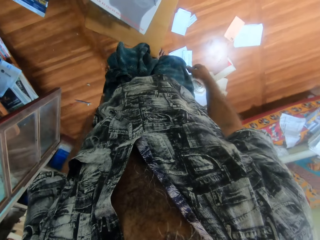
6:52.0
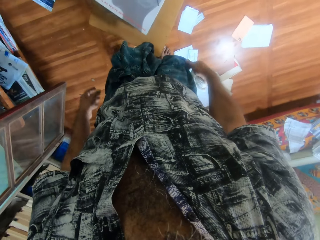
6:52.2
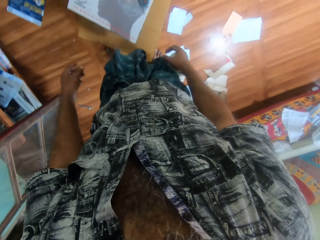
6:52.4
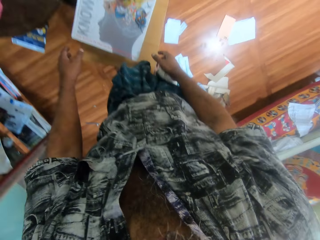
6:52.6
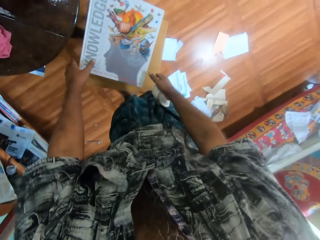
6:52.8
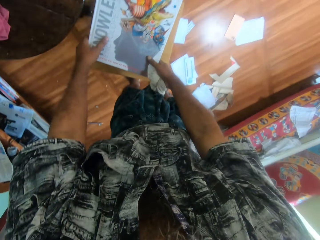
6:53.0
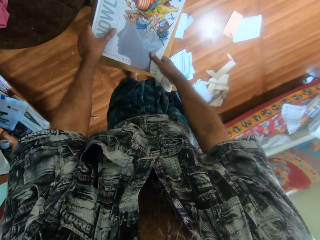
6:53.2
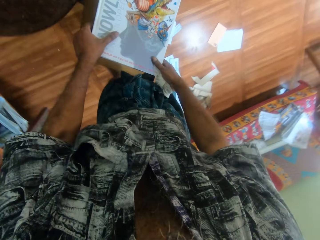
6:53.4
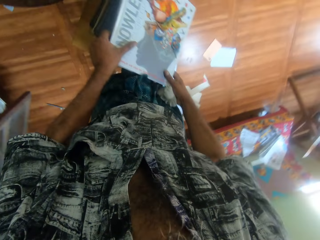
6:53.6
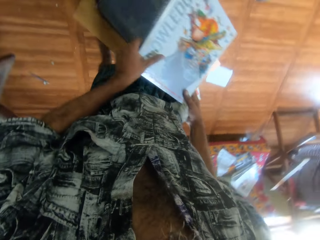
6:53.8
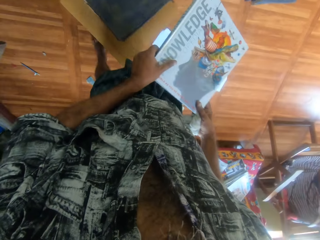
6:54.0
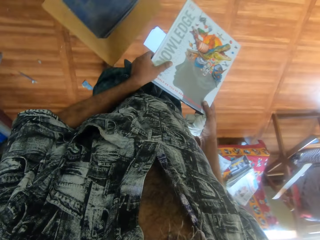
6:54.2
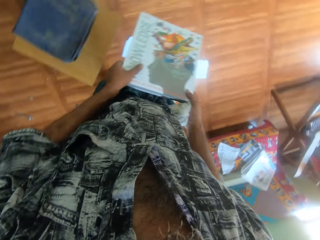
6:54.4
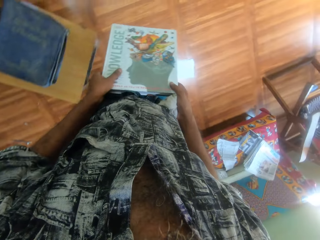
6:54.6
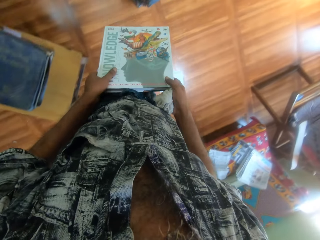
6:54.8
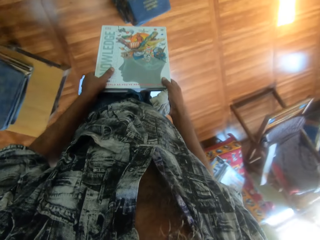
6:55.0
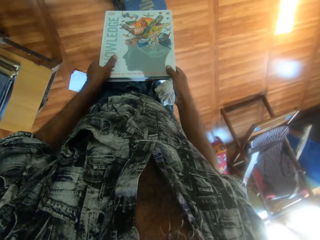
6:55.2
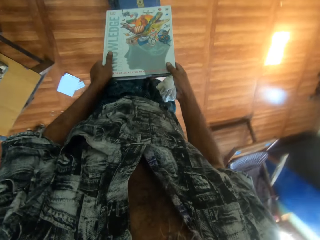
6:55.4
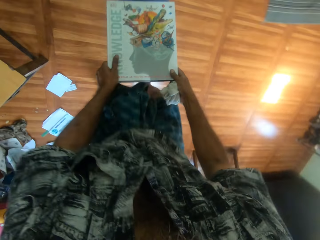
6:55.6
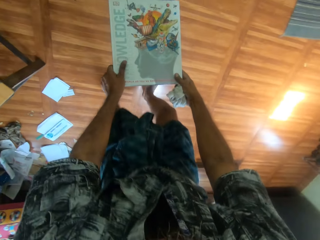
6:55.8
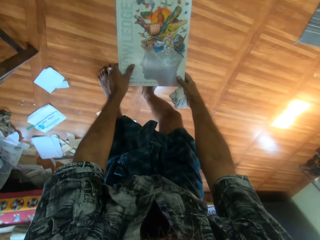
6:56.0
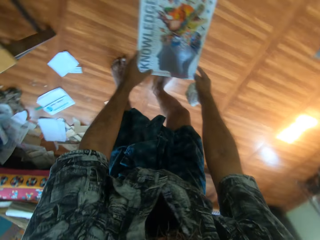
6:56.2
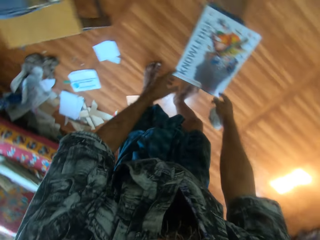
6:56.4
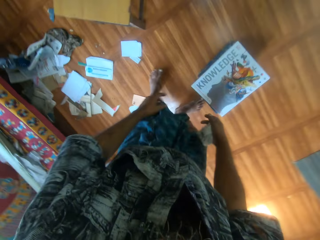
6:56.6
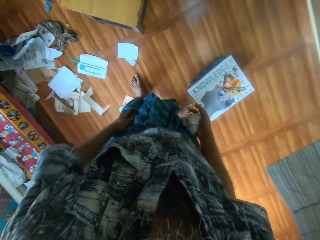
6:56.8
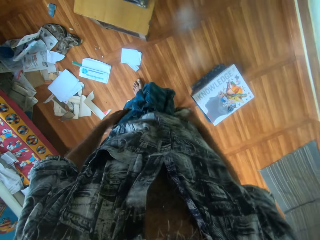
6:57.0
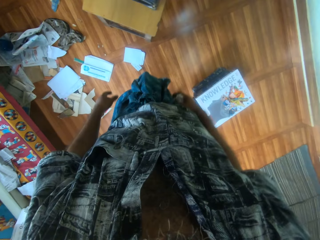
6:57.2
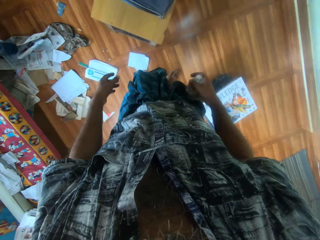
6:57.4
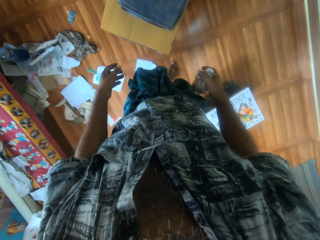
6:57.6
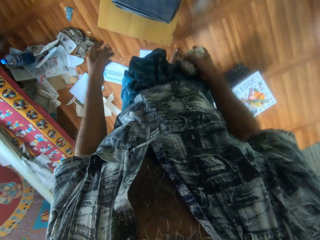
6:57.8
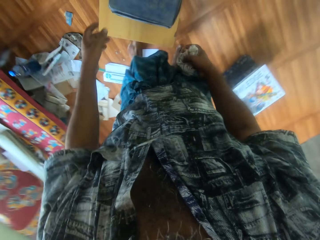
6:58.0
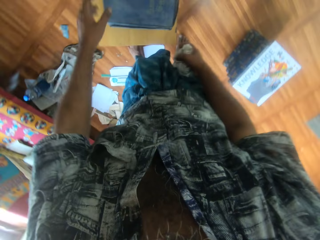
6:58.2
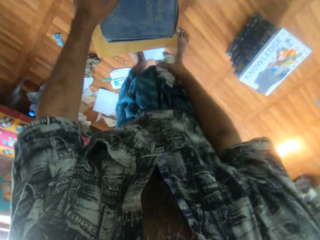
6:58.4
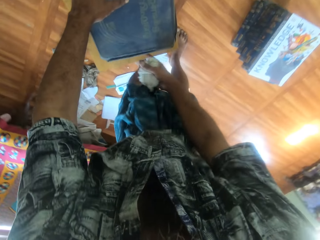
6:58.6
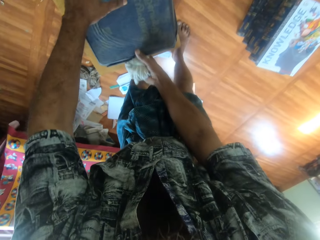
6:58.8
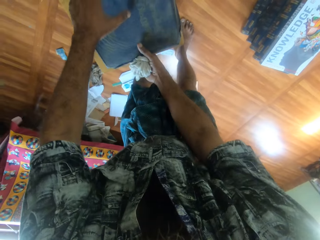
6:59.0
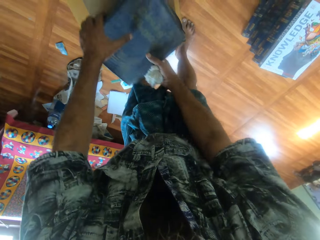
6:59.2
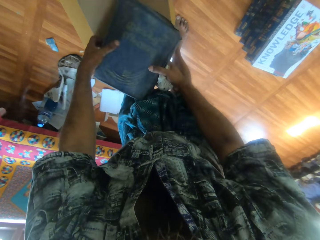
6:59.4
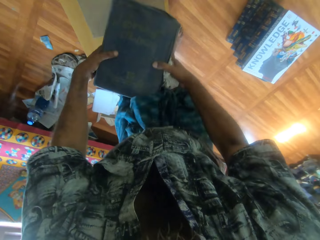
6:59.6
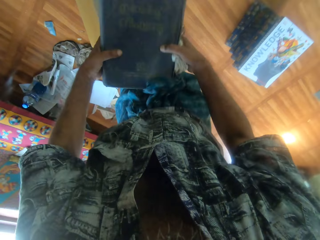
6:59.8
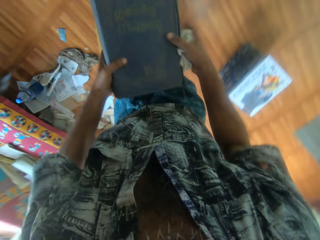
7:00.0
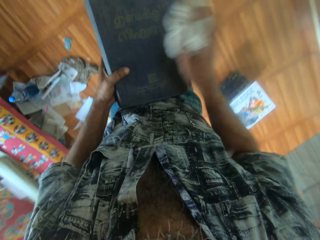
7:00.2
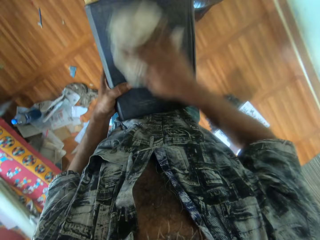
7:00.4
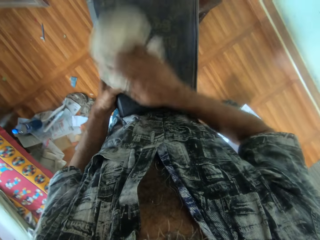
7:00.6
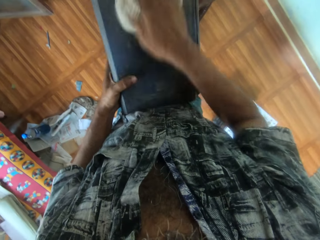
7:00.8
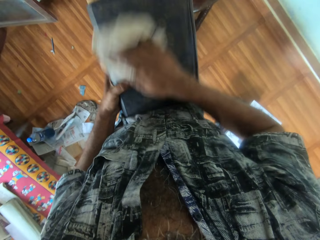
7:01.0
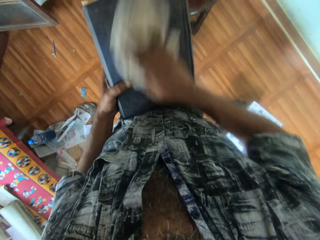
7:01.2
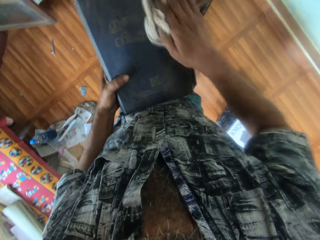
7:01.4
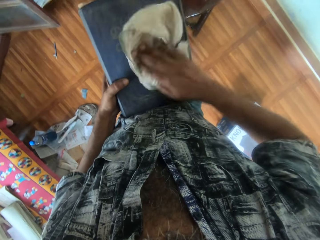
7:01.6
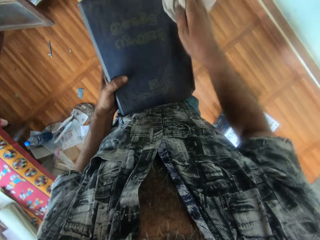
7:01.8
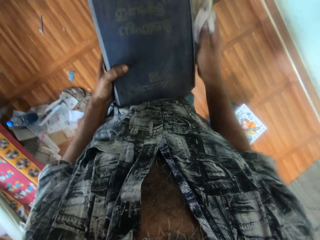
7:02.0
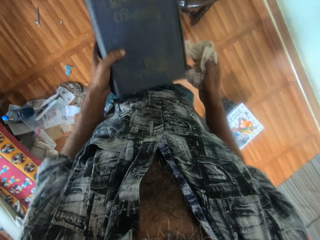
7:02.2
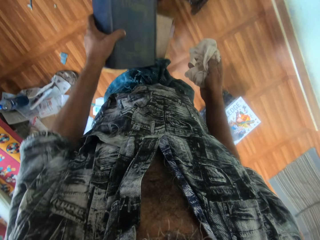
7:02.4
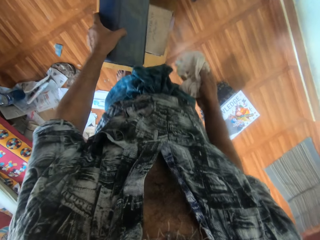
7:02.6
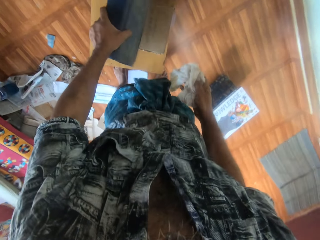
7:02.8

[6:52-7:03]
The camera wearer picks up a book on some books on a stool with both hands. He moves. He drops the book on some books on the floor with both hands. He walks back. He picks up another book on the books on the stool with both hands. He holds the book with his left hand. He wipes the book in his left hand with the napkin in his right hand.

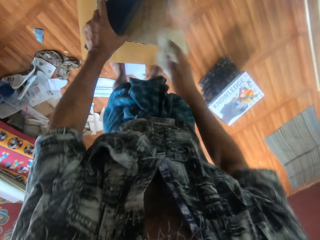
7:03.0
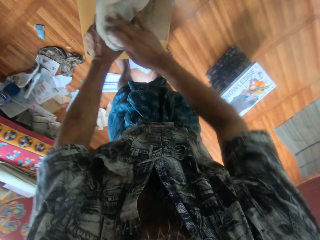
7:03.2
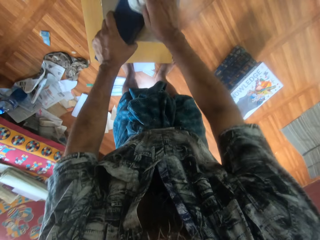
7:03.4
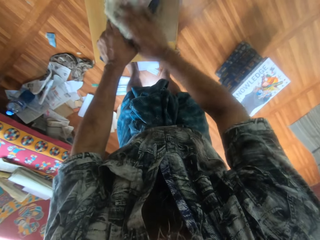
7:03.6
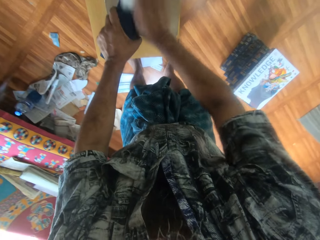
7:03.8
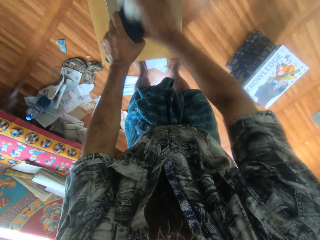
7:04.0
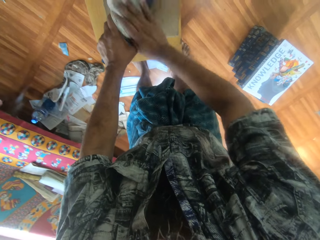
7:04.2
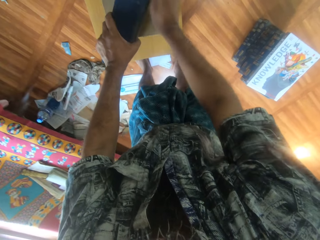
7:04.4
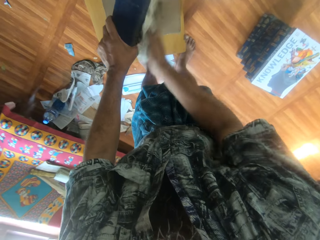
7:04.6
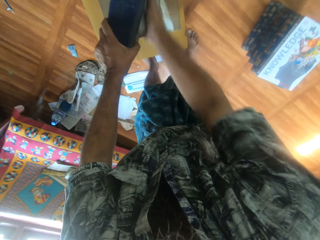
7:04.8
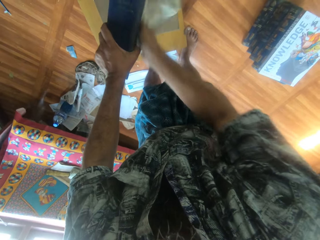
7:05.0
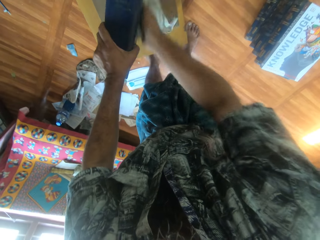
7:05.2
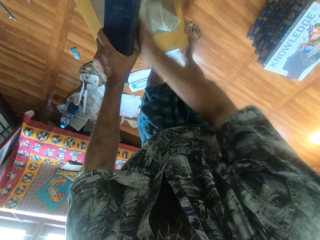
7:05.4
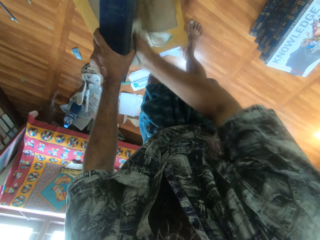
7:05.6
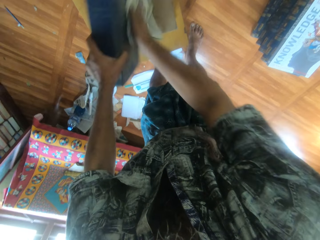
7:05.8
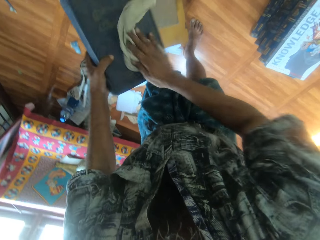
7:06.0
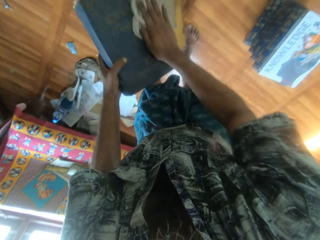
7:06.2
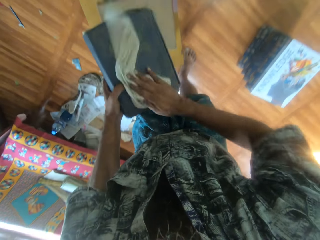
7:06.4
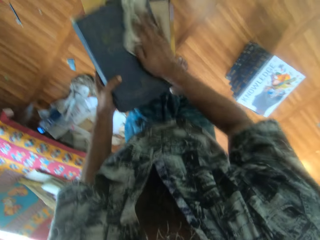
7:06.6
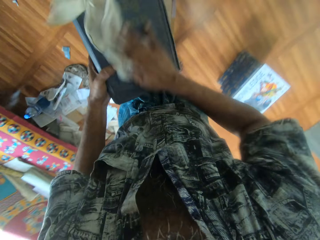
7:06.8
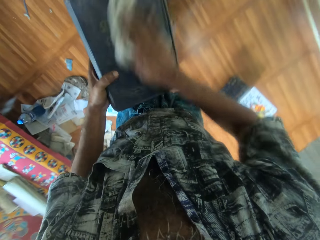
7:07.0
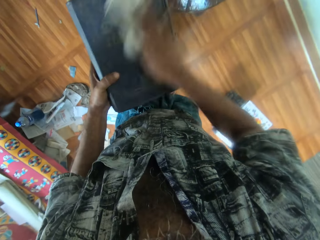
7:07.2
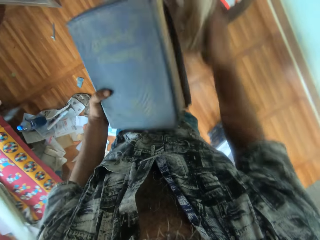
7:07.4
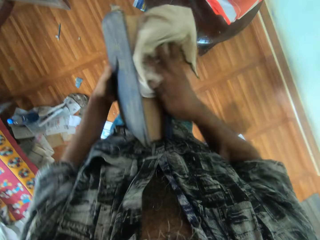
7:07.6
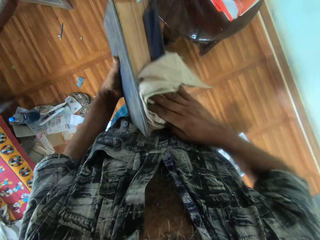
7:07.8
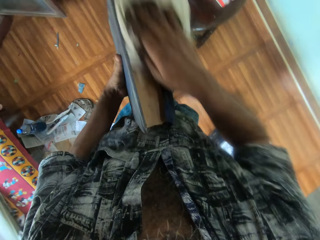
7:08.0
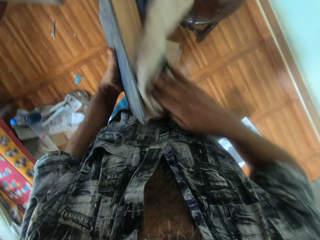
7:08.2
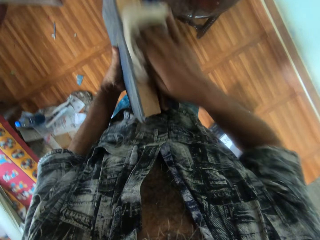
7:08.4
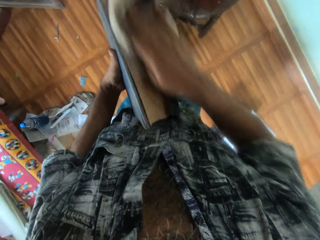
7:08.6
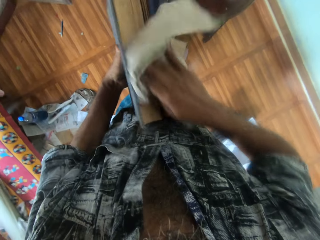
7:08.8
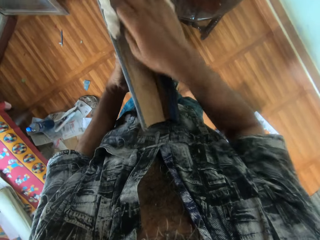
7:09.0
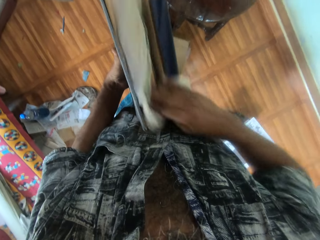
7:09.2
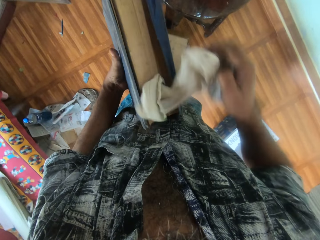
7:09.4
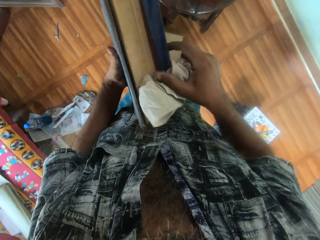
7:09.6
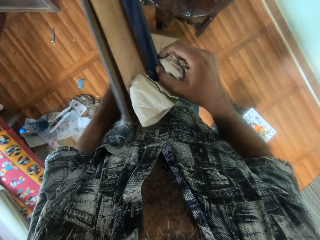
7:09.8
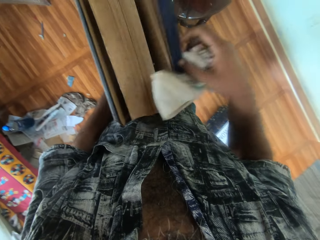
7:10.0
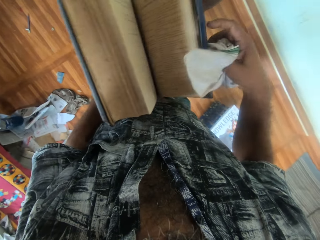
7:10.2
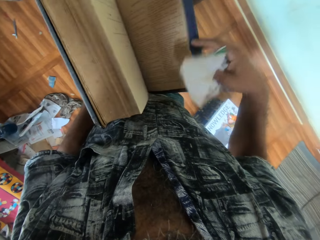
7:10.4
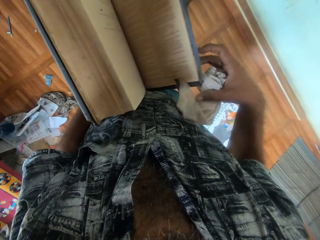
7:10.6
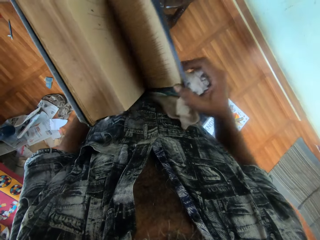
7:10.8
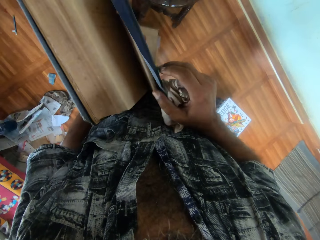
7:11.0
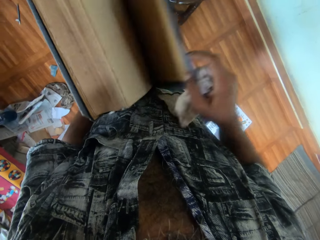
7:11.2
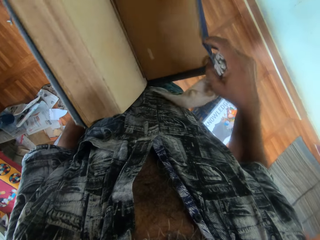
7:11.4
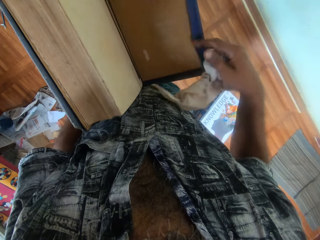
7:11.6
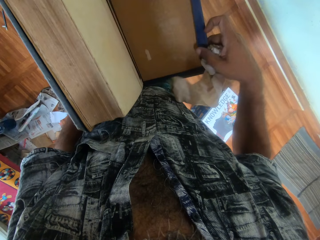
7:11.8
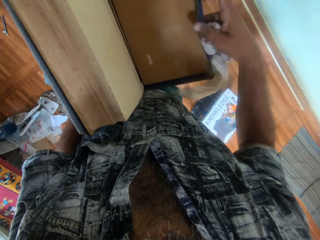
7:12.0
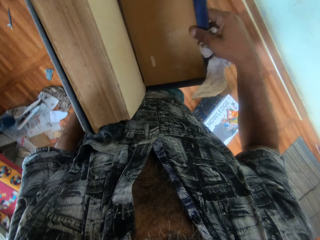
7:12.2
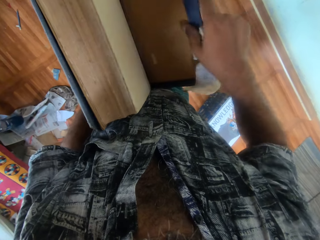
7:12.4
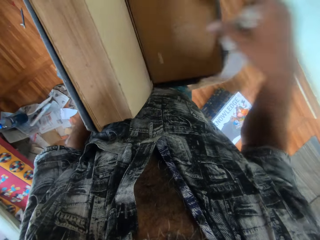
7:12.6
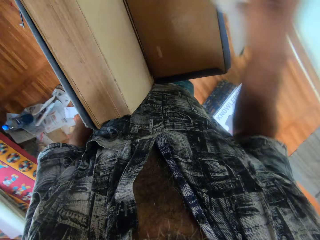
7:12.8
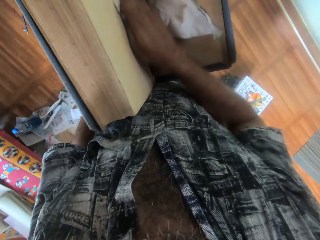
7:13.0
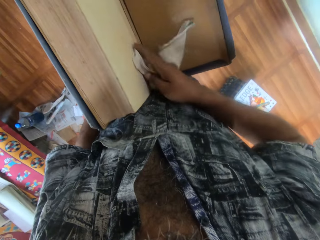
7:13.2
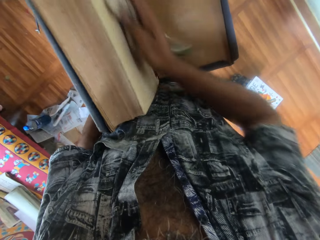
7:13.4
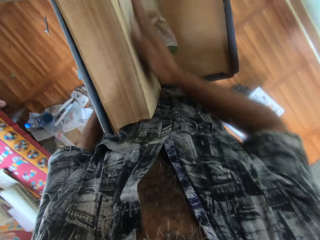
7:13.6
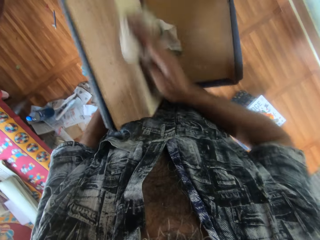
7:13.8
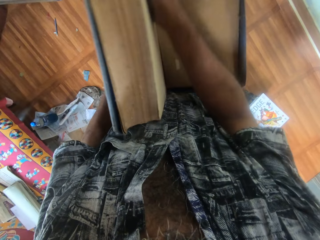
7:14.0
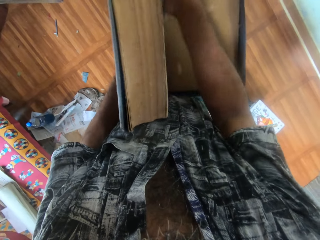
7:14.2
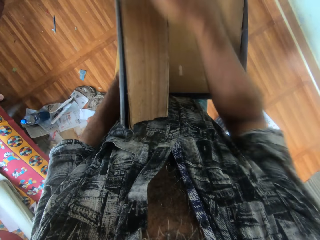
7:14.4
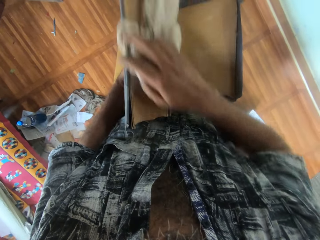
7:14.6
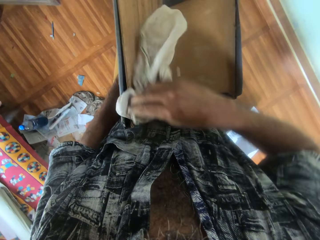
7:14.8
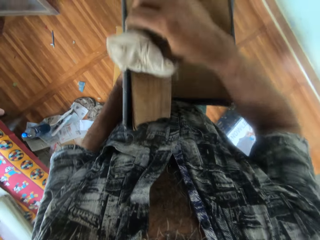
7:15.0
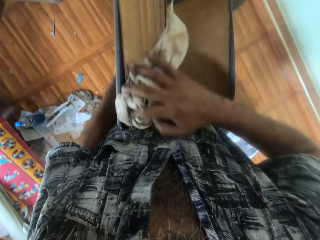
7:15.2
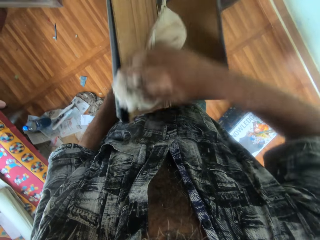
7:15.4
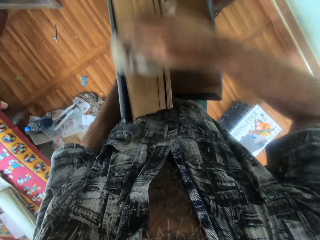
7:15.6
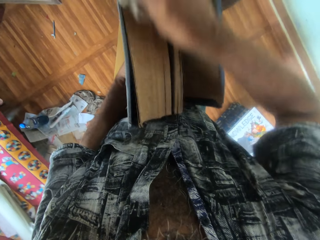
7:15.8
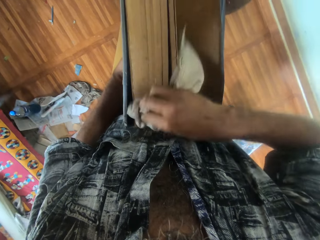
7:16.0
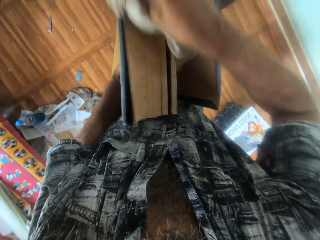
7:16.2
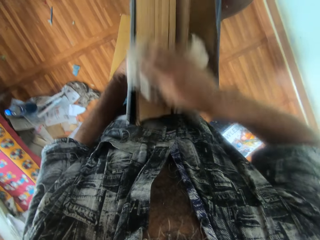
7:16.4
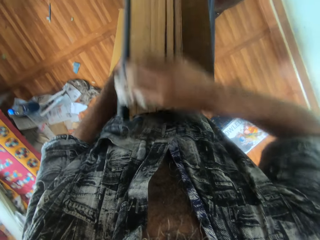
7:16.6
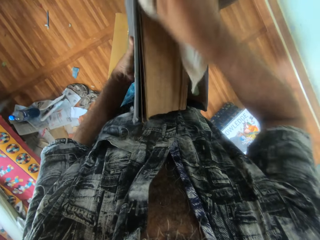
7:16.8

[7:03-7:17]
The camera wearer drops the book on the books on the stool with his left hand. He wipes the book on the books on the stool in his left hand with the napkin in his right hand. He picks up the book on the books on the stool with his left hand. He wipes the book in his left hand with the napkin in his right hand. He opens the book in his left hand with his right hand. He wipes the book in his left hand with the napkin in his right hand.
